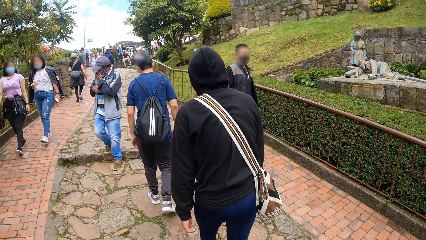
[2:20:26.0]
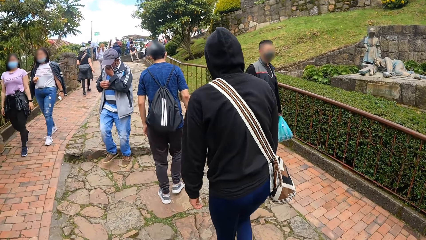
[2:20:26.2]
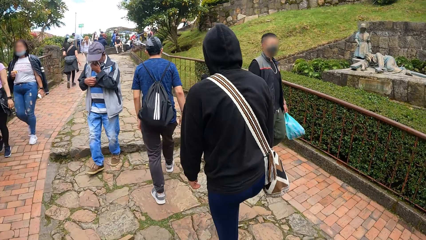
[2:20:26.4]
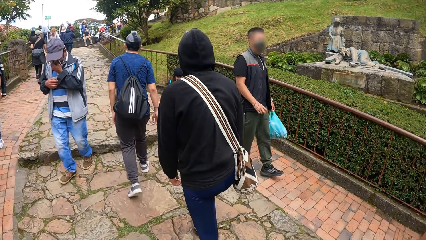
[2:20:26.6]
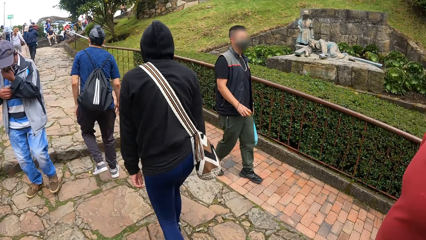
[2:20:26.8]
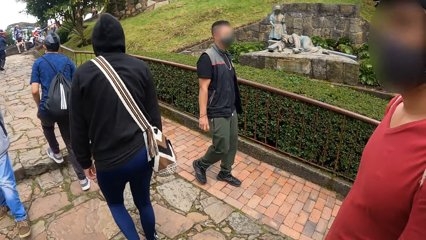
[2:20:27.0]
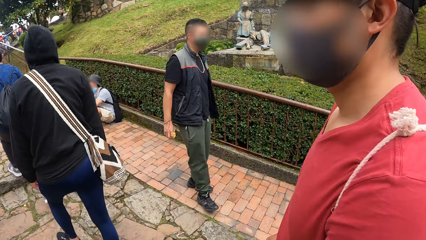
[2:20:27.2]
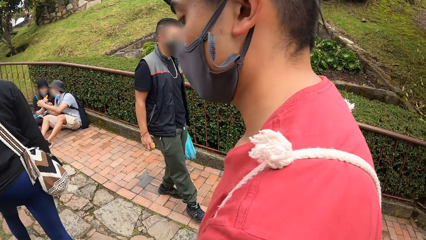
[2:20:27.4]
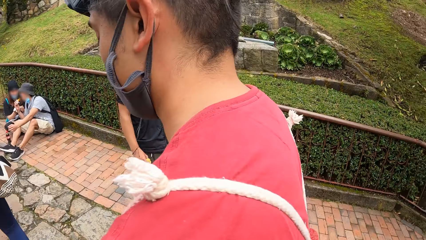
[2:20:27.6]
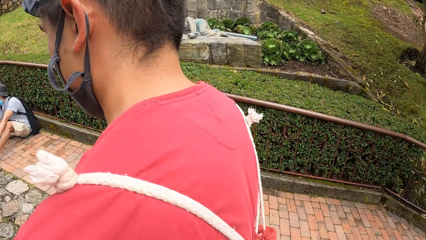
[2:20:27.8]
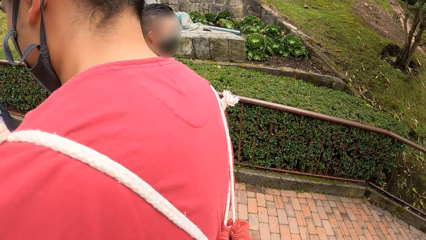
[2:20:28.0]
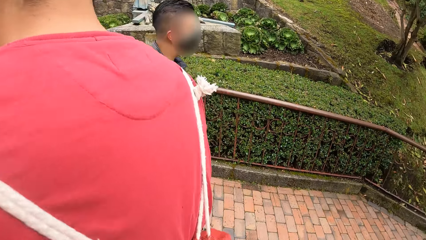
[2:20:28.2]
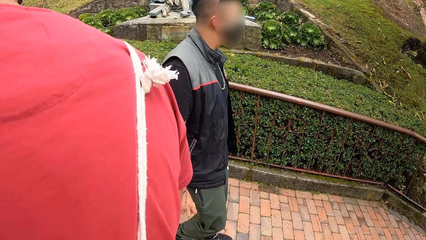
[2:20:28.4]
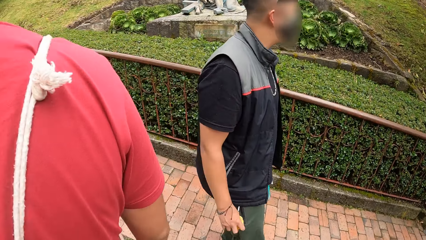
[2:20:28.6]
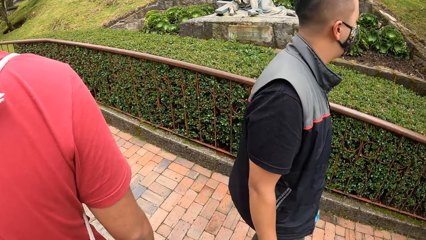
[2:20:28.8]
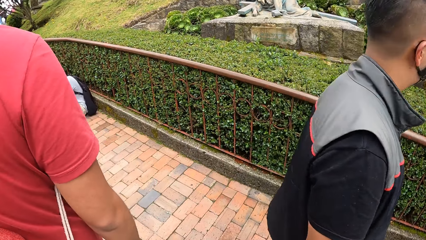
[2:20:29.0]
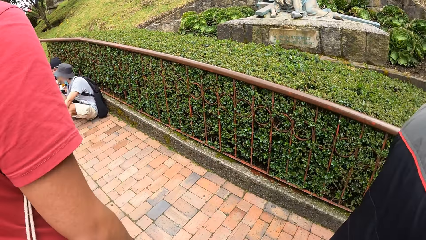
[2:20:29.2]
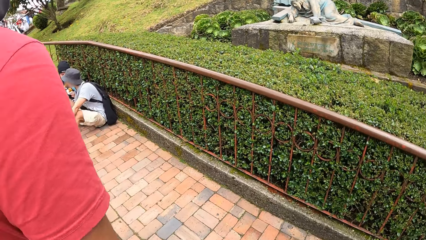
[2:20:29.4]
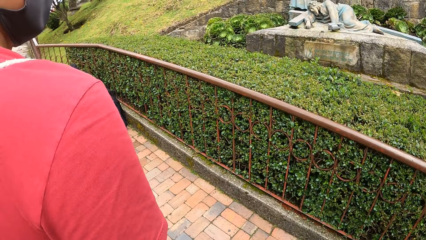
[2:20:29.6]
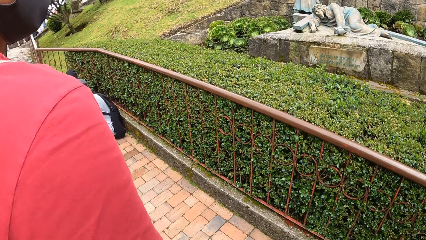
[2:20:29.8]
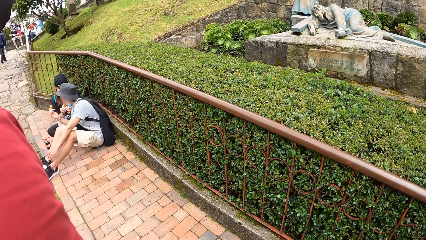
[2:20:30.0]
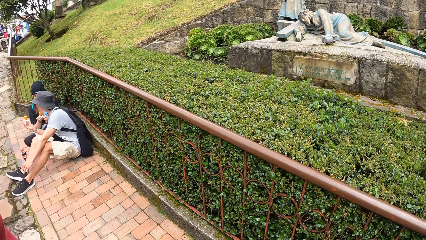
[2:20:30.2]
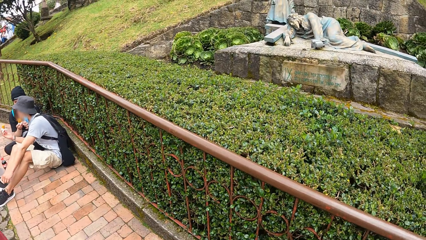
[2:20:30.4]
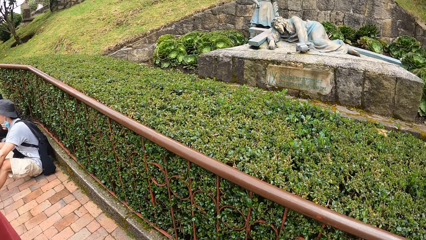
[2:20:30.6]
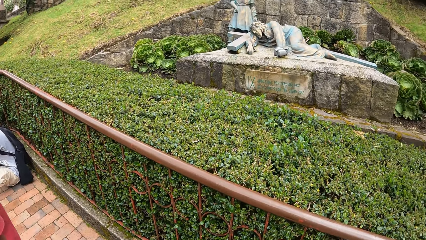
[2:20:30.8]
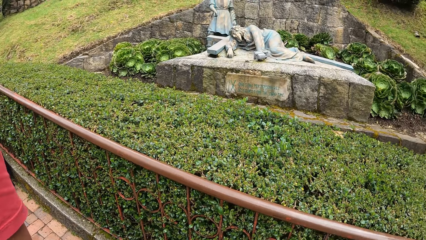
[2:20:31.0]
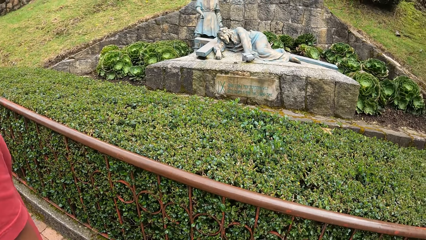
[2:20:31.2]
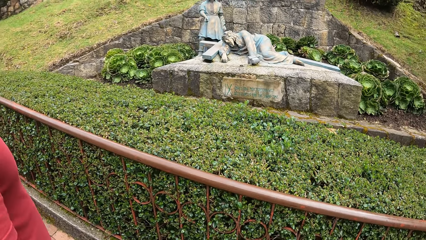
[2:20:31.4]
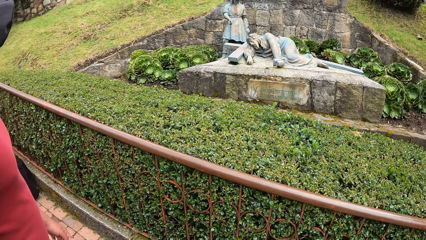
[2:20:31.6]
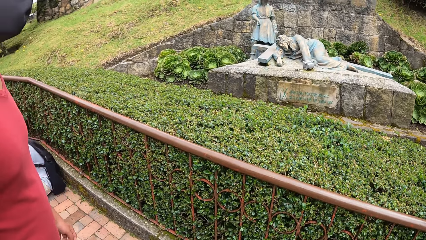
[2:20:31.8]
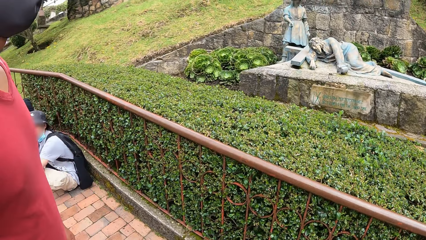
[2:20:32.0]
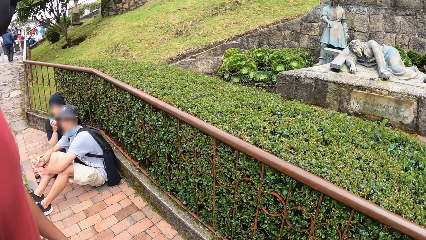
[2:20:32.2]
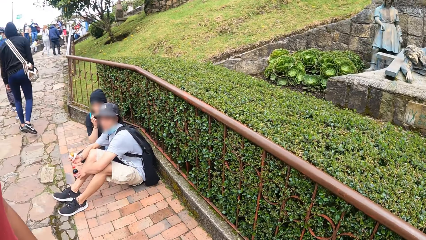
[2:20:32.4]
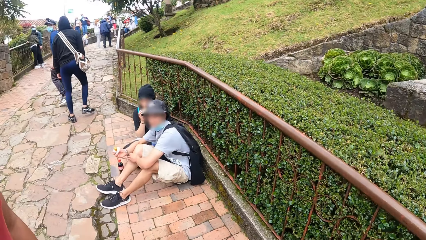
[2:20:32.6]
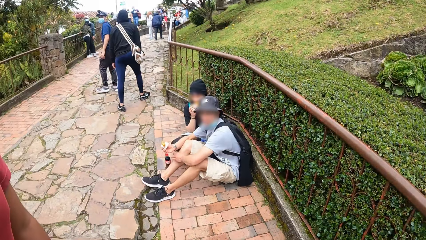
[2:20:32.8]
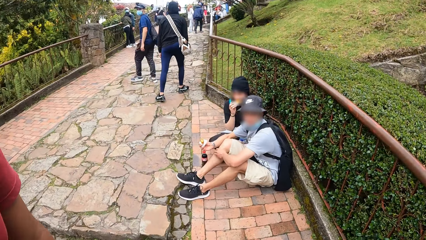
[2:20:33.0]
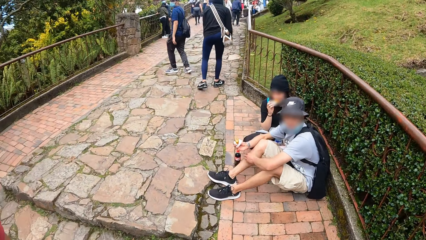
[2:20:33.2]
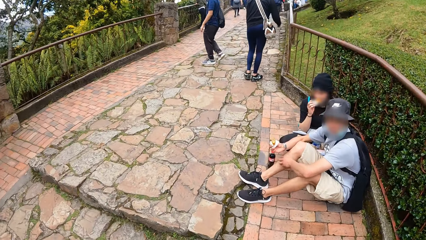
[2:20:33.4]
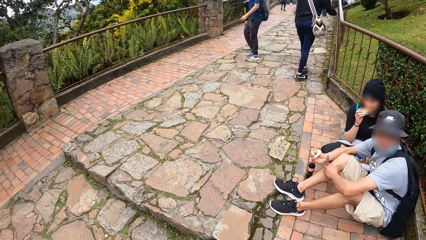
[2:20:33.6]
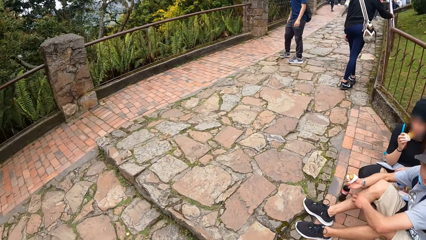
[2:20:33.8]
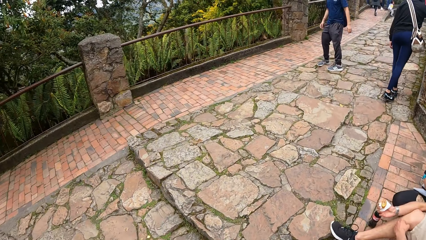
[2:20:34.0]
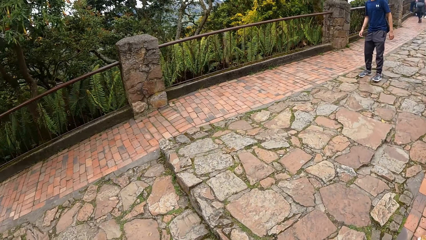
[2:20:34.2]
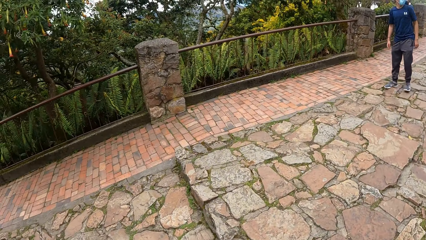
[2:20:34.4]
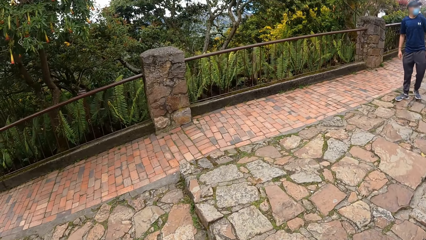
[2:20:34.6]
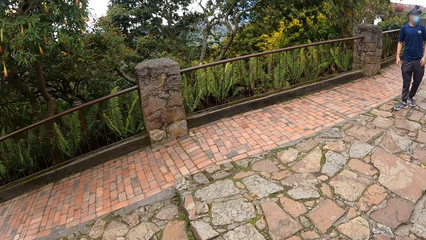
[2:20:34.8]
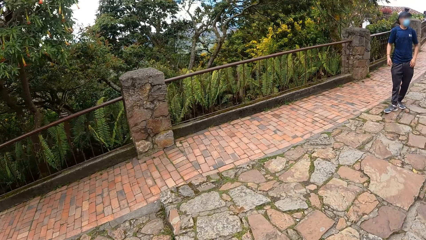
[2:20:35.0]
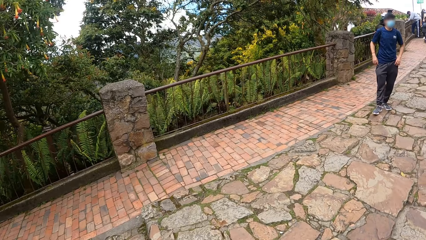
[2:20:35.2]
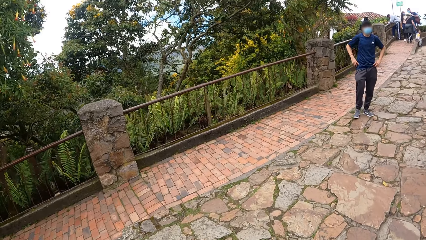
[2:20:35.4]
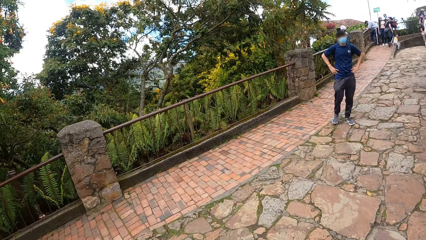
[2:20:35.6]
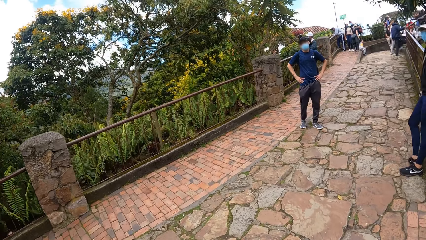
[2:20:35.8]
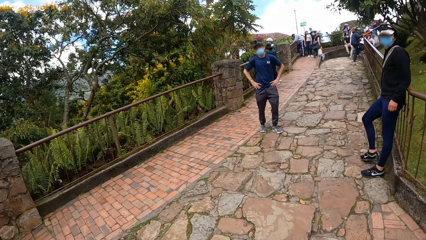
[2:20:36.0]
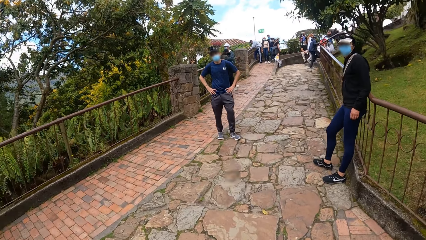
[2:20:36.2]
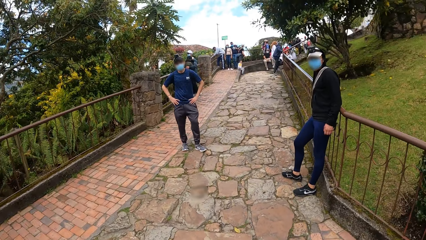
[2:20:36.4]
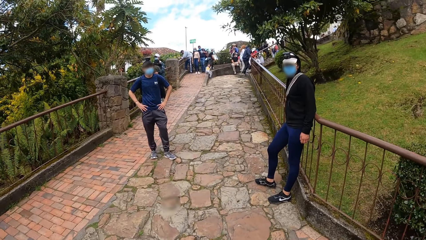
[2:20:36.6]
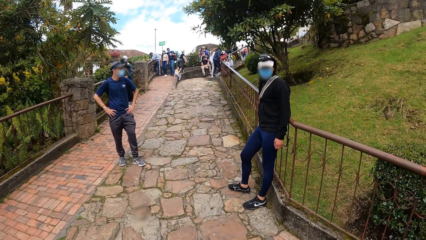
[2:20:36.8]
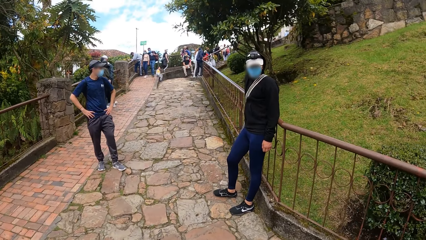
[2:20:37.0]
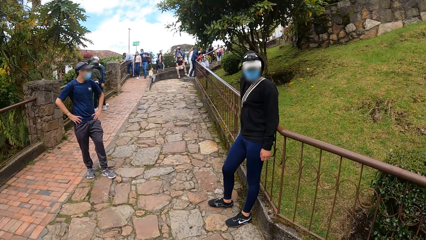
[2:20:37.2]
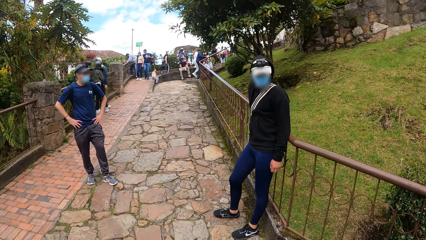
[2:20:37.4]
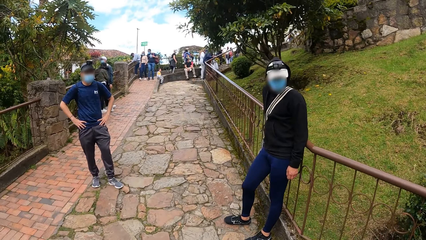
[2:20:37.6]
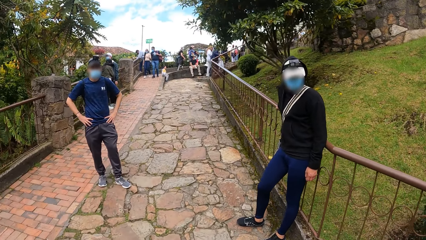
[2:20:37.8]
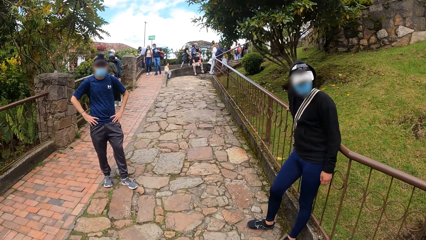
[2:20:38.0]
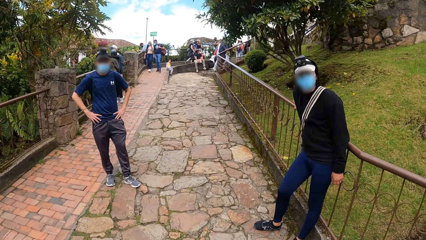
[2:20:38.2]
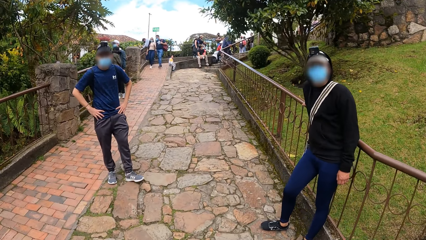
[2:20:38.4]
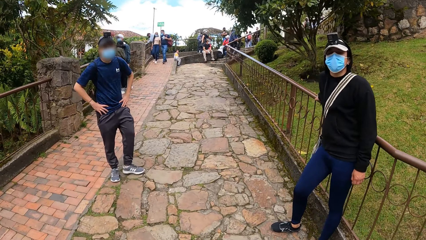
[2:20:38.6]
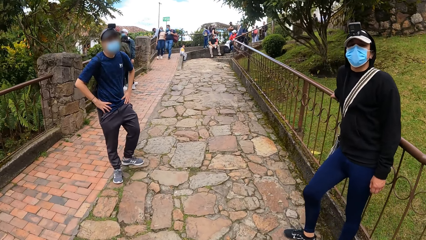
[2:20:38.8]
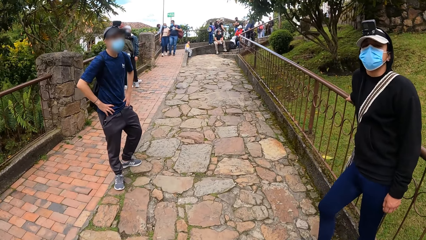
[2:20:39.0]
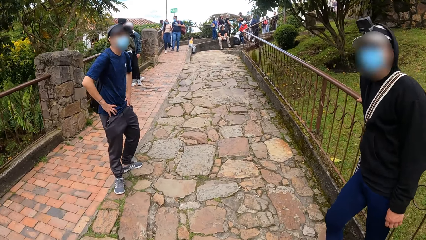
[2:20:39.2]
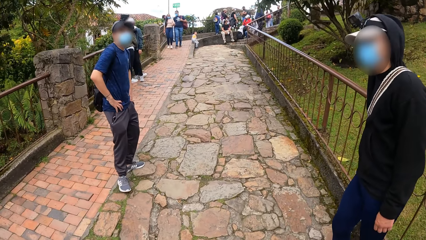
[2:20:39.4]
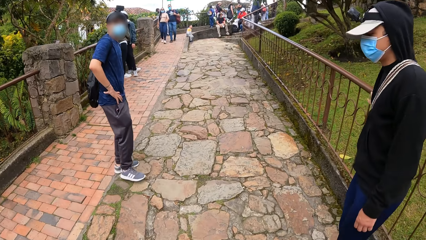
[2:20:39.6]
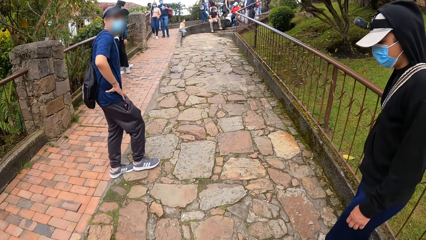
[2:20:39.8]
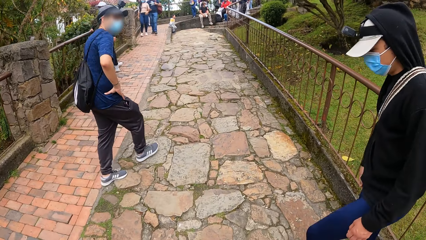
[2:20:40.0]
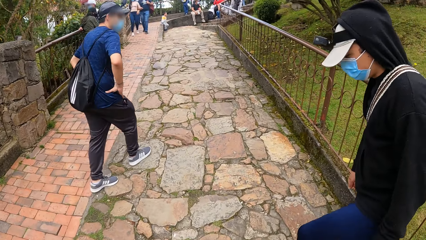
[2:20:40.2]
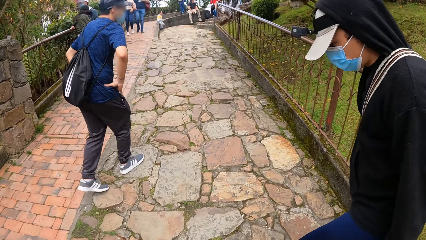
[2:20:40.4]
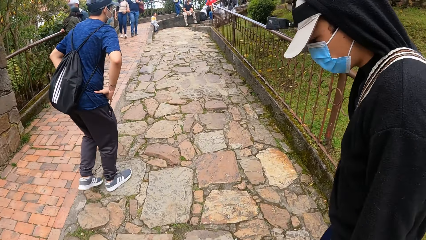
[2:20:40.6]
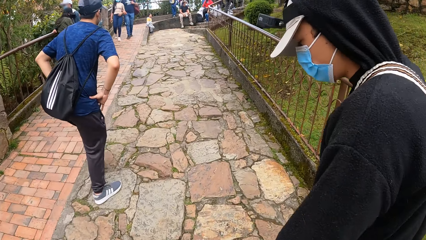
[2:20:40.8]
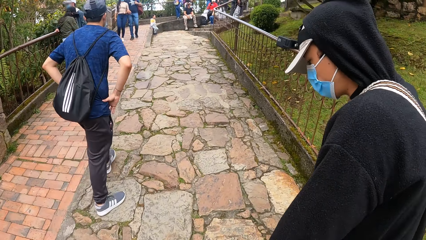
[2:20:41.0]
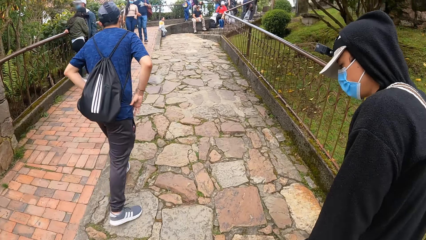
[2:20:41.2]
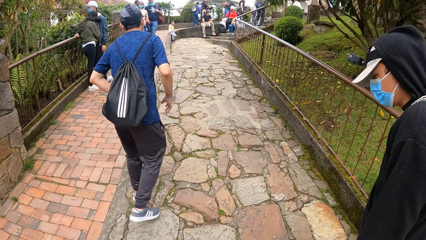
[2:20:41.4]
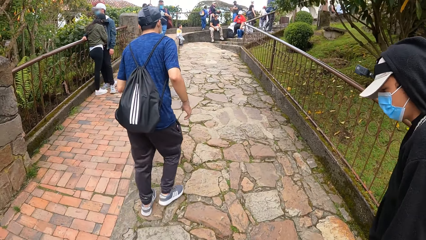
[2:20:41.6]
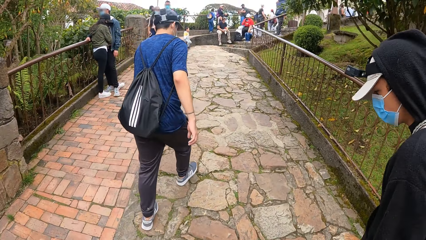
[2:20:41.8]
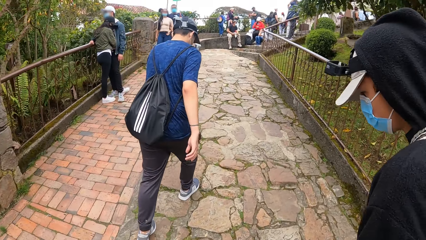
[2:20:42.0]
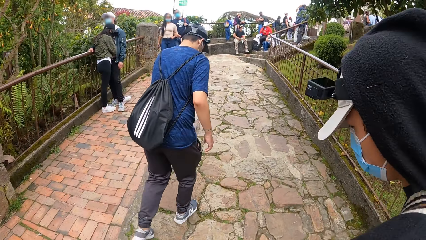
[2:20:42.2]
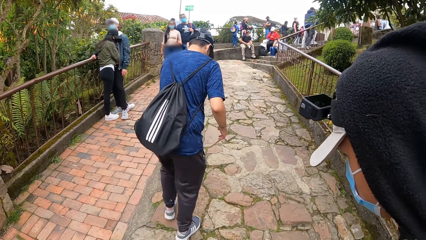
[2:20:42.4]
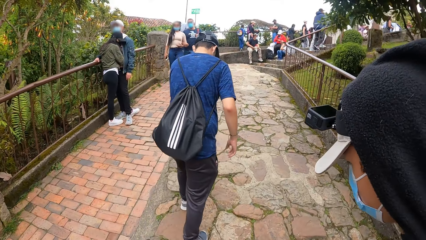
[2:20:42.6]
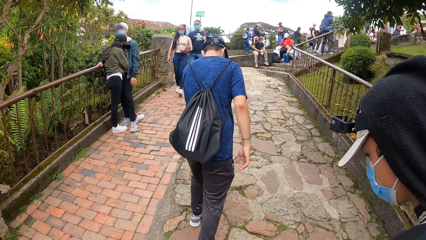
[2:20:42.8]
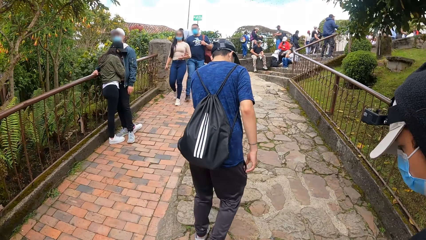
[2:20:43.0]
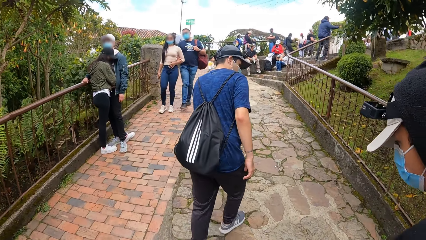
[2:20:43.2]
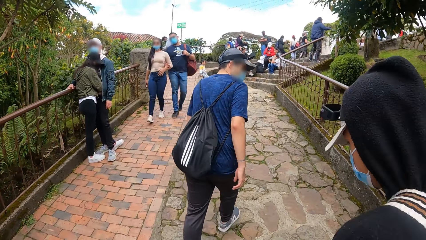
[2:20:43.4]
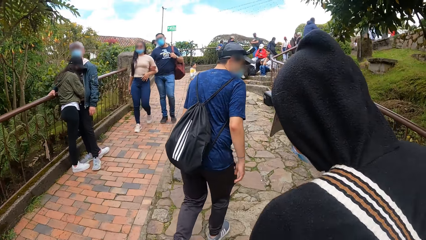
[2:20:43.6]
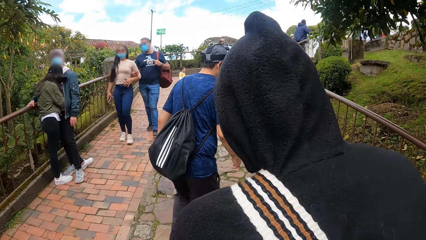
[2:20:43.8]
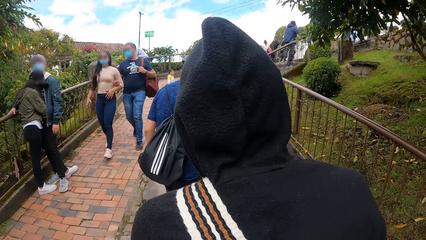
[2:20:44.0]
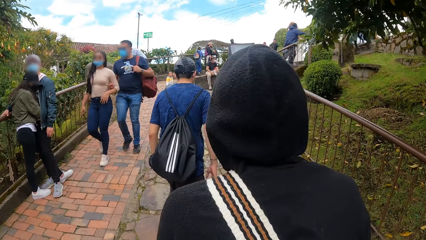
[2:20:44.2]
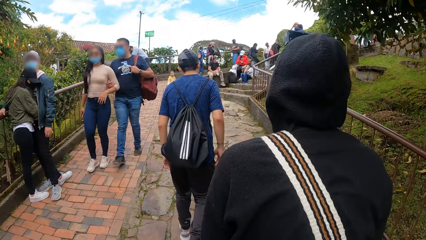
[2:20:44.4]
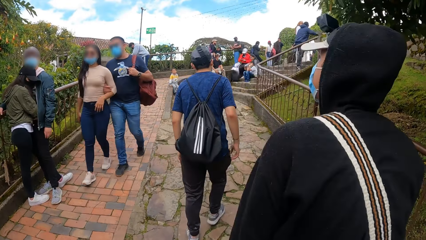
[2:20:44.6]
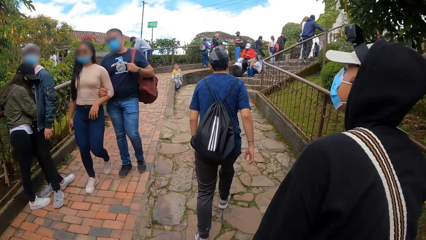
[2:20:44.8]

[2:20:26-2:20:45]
The camera wearer talks to a person. The man puts both hands on his waist. Another person talks to a third person.
